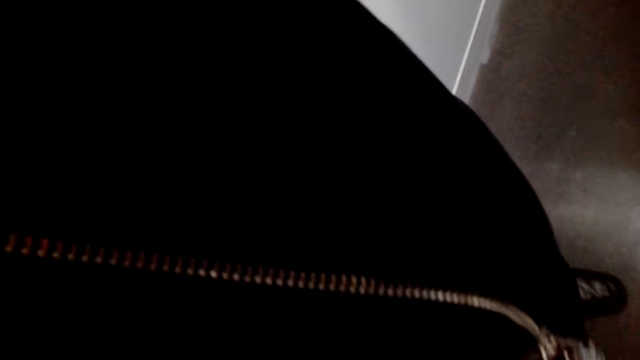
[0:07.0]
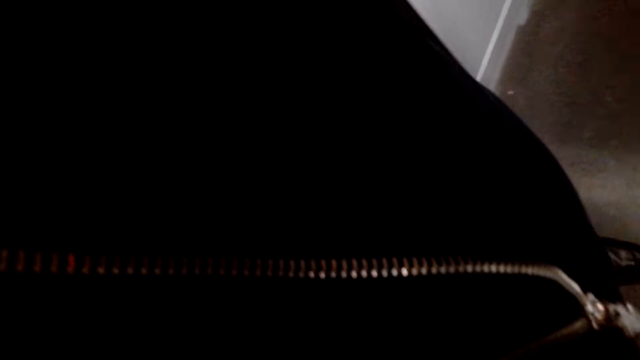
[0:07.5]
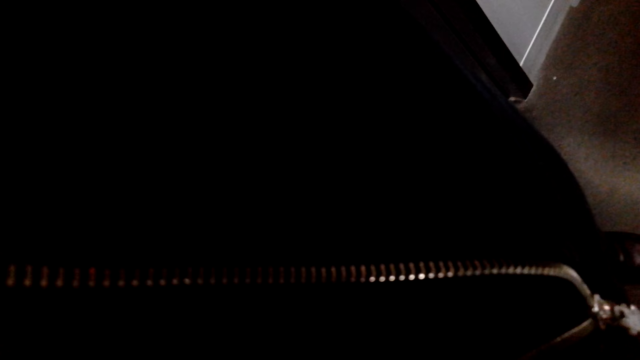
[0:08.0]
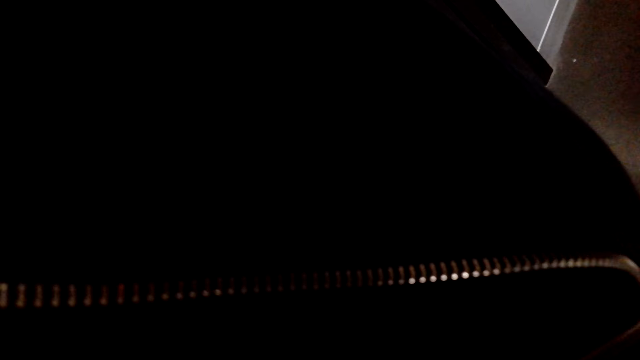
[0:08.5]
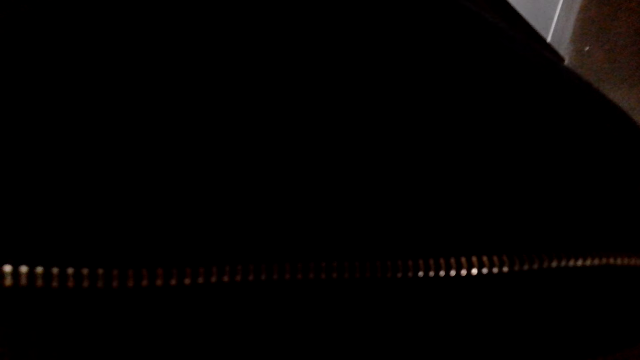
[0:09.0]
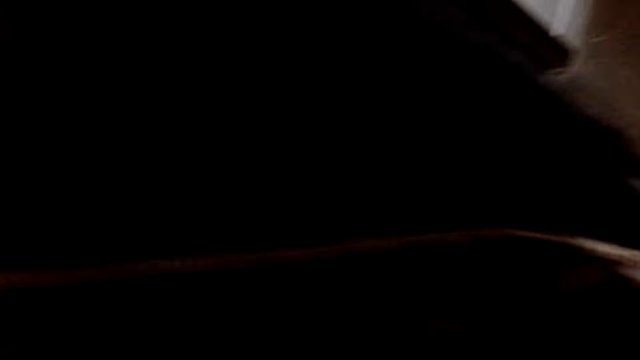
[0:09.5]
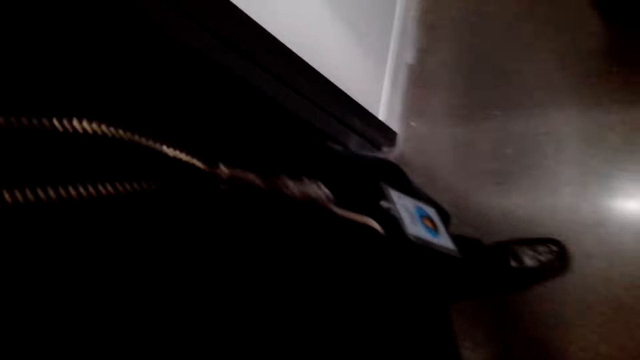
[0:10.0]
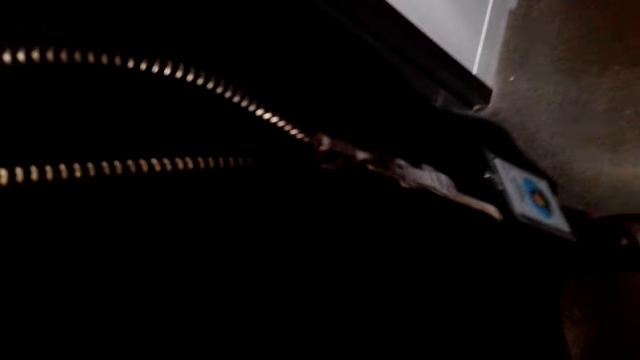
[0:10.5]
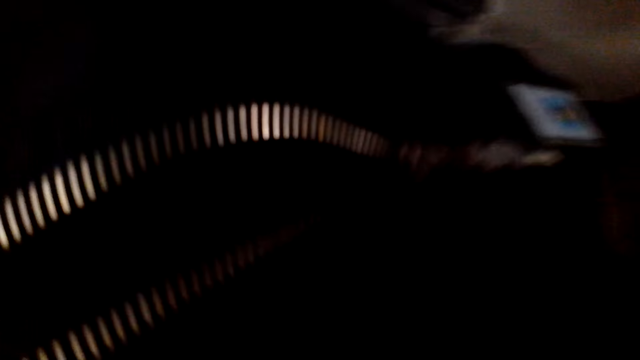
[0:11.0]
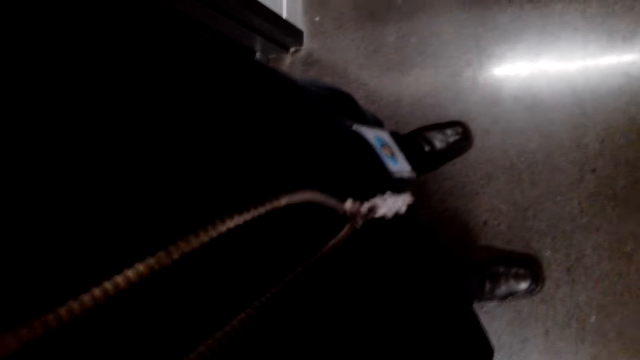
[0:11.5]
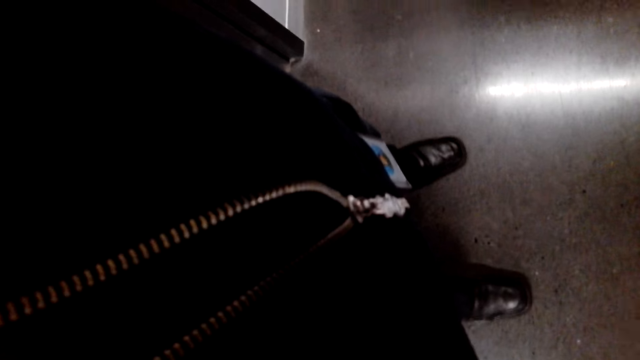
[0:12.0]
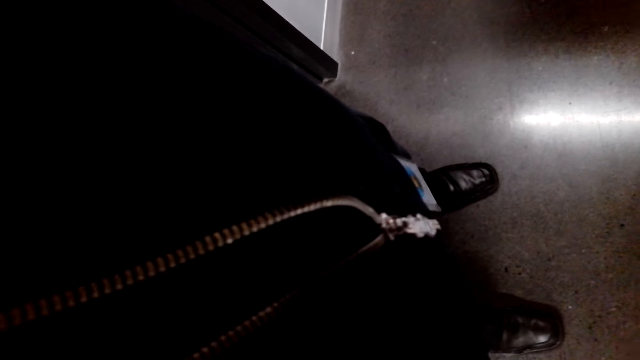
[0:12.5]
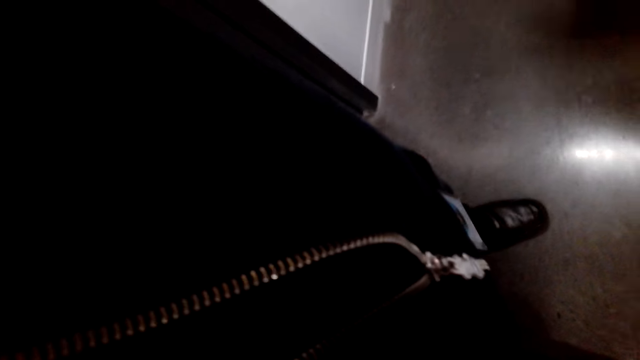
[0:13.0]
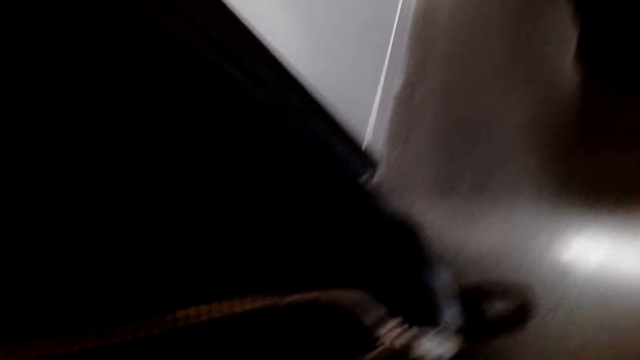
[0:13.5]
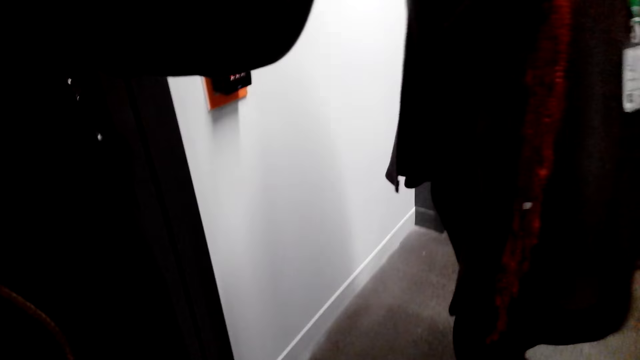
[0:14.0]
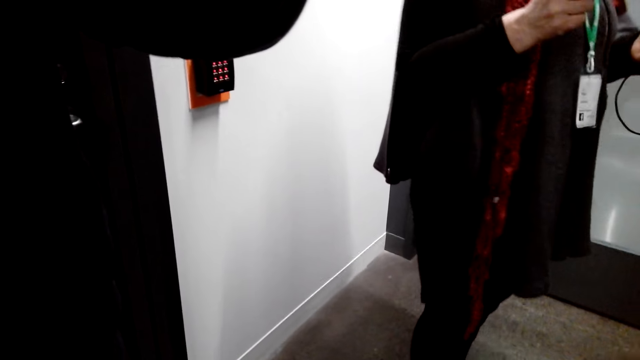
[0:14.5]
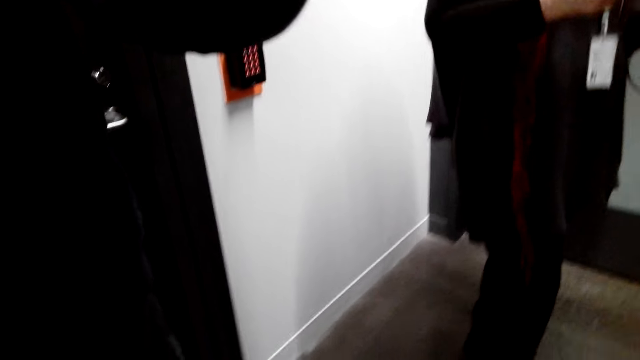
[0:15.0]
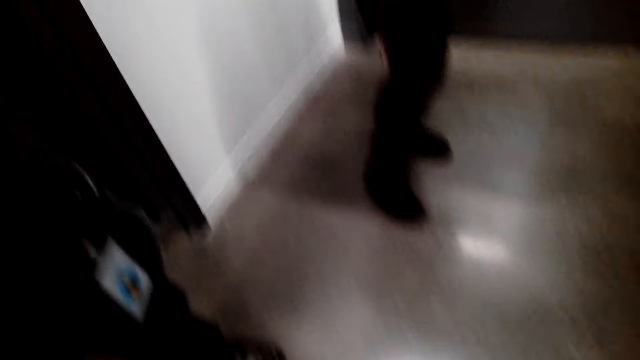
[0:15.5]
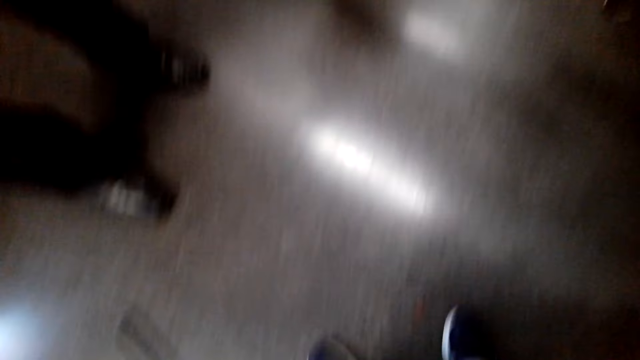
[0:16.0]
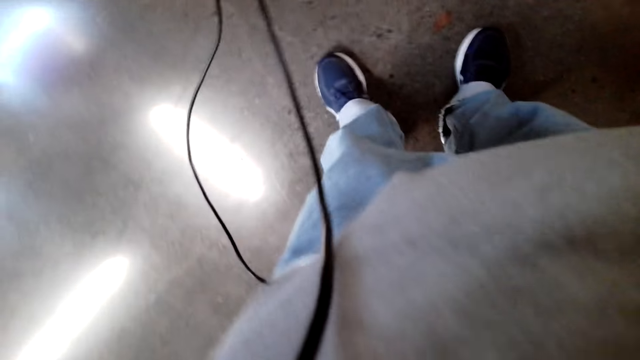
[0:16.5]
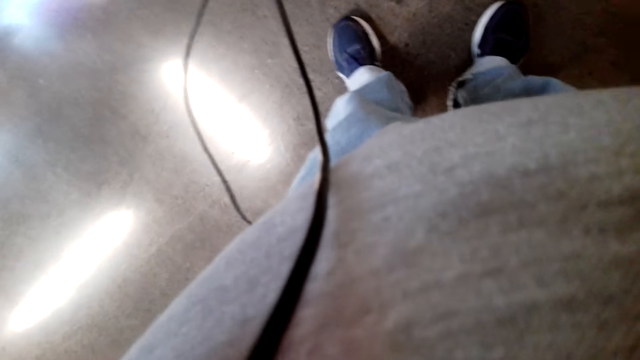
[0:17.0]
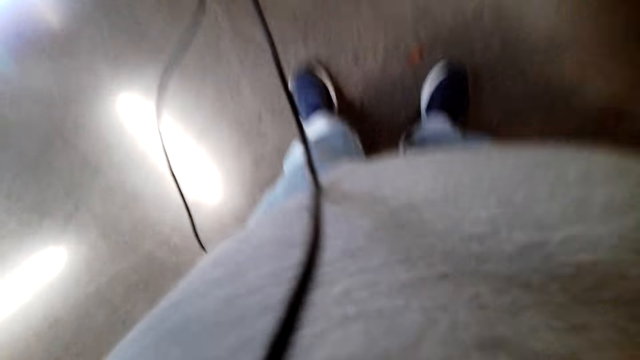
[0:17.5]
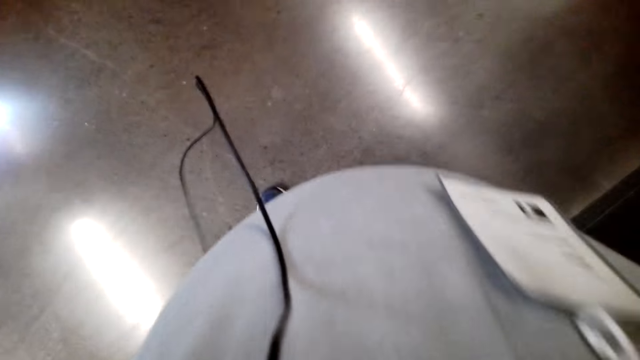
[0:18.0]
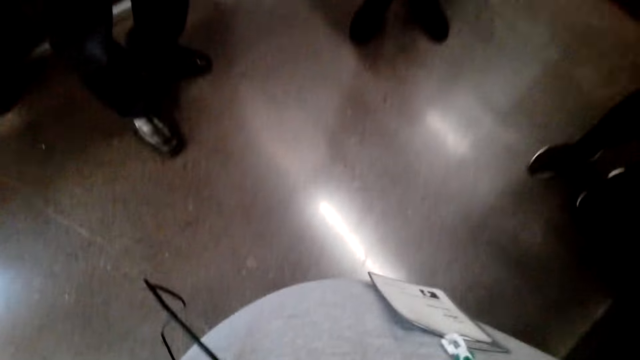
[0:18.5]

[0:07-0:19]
The camera wearer converses.

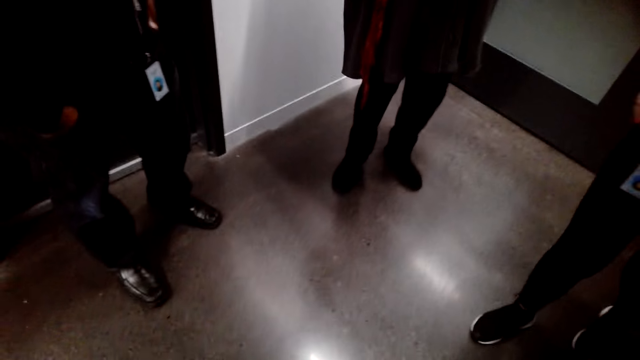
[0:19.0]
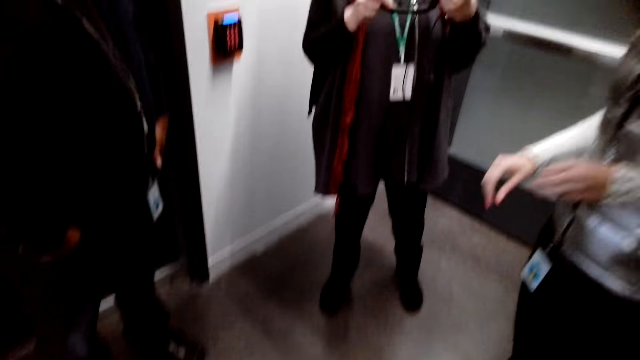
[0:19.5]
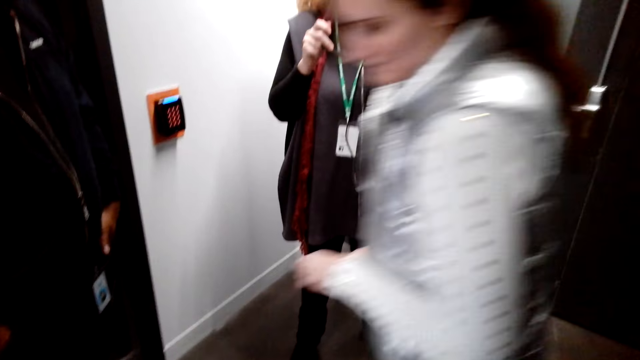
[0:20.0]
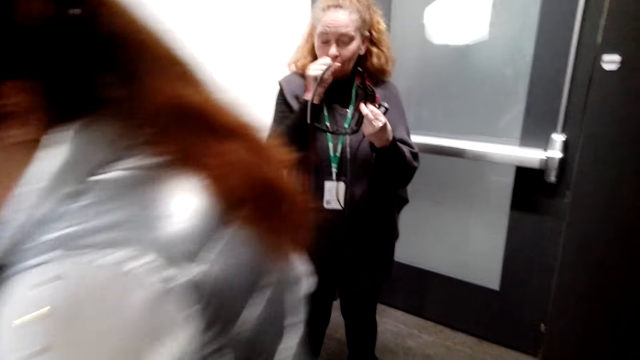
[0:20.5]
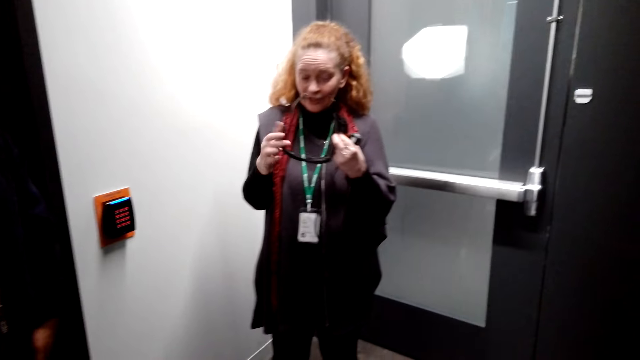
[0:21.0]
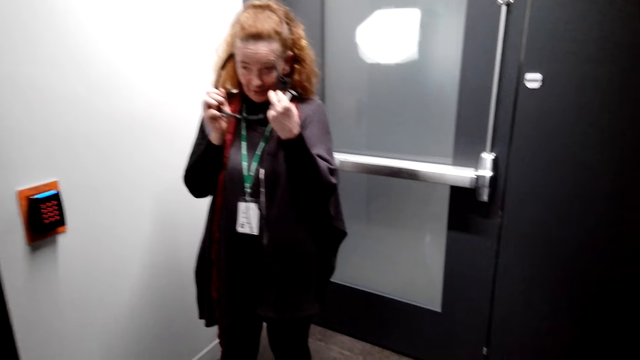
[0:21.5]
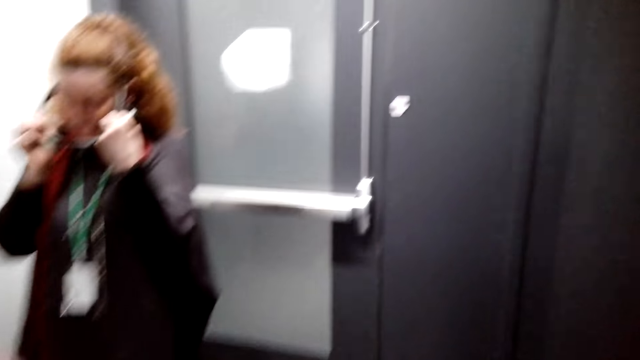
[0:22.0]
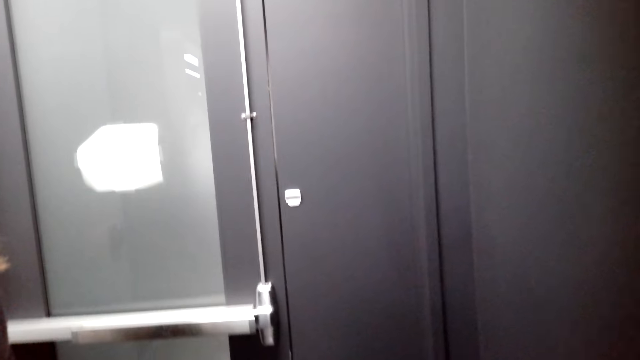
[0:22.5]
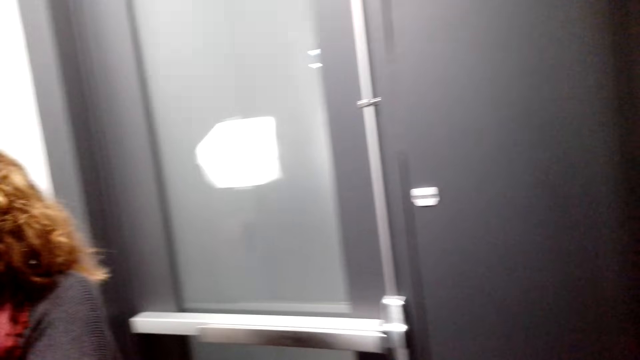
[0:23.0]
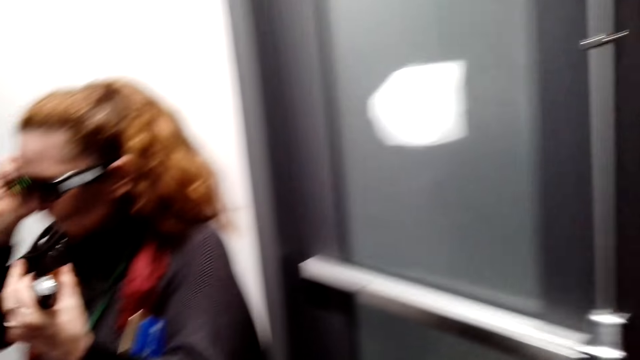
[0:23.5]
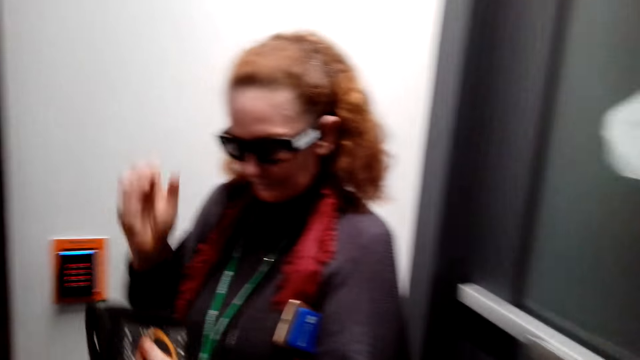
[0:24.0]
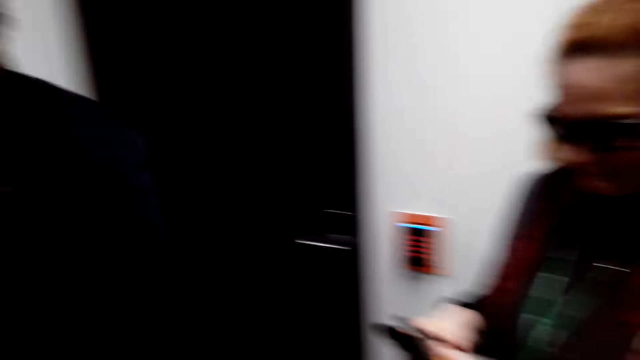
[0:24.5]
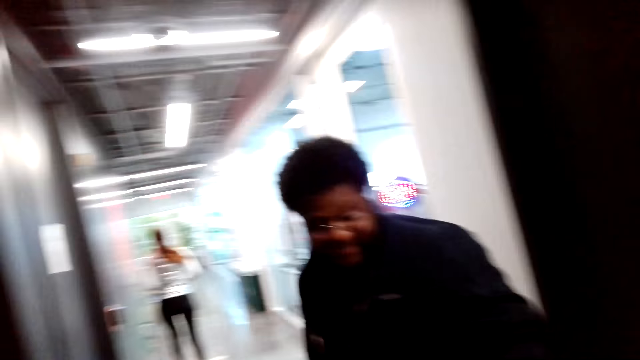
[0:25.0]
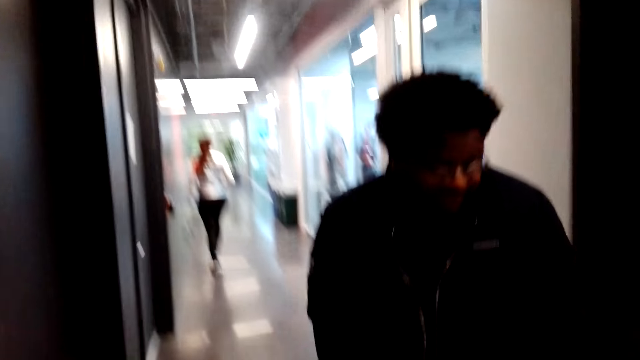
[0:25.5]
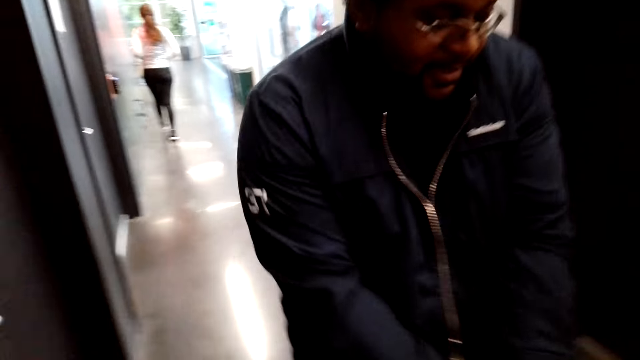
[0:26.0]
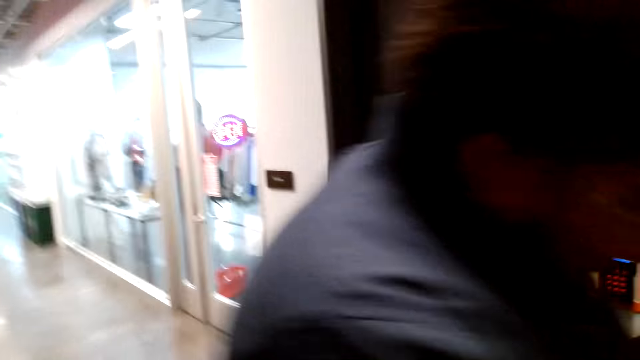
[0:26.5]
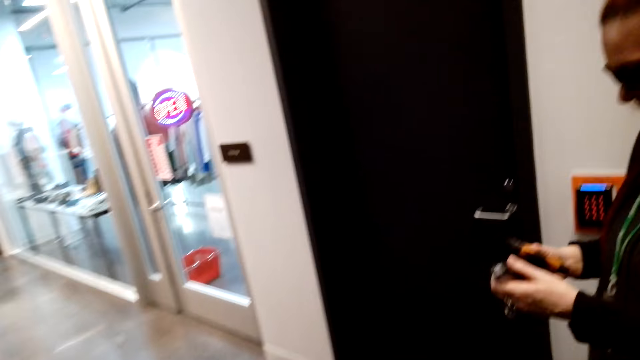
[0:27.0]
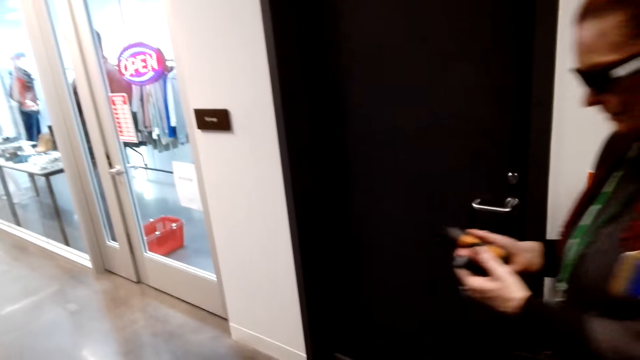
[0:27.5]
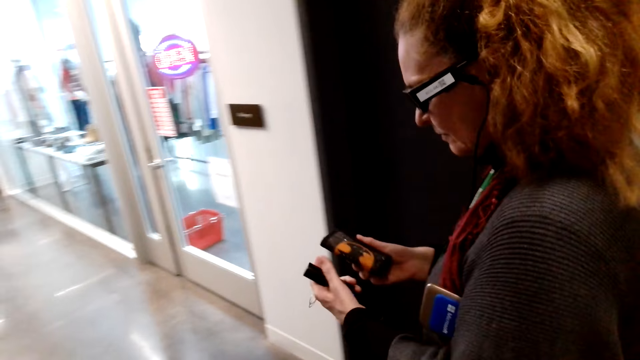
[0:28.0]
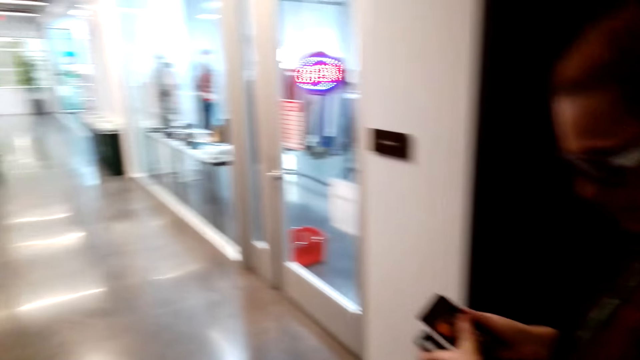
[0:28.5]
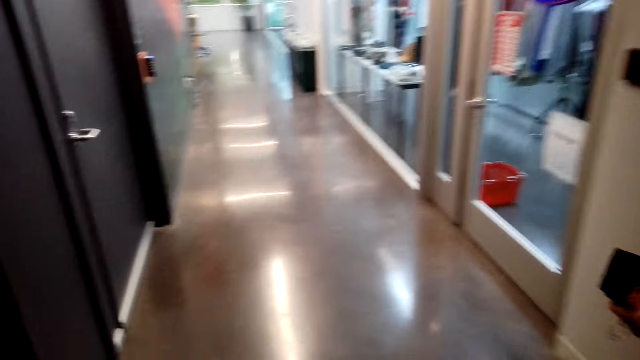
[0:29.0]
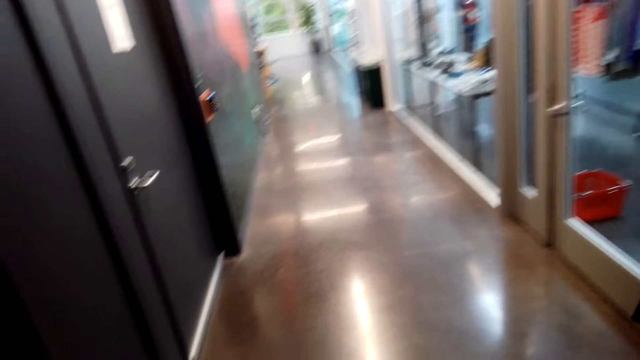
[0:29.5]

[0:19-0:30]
The camera wearer looks around. A woman converses with the camera wearer.
